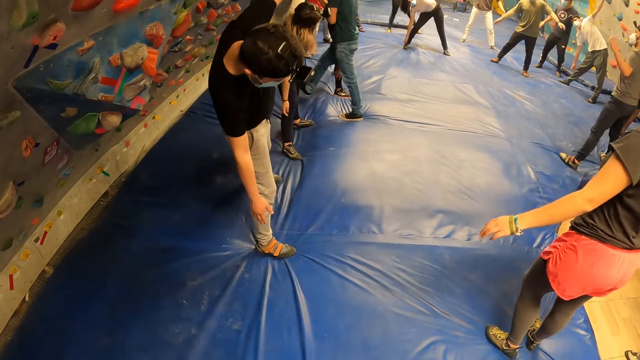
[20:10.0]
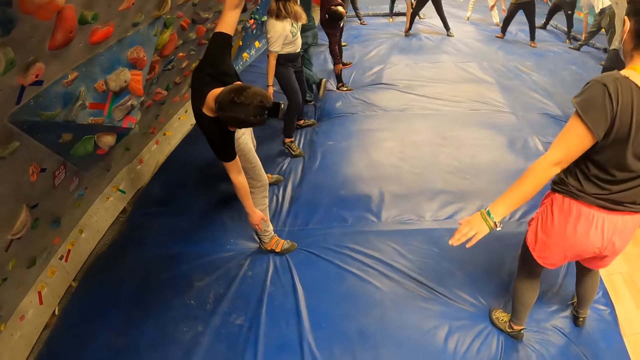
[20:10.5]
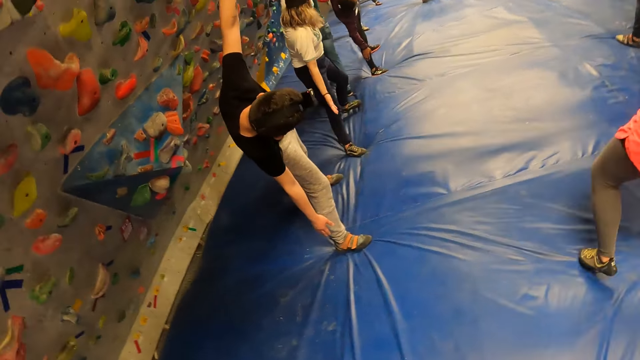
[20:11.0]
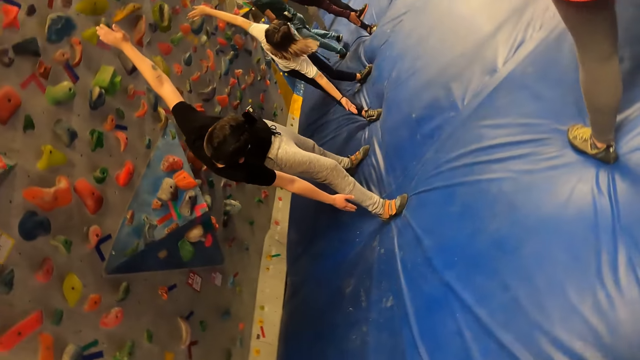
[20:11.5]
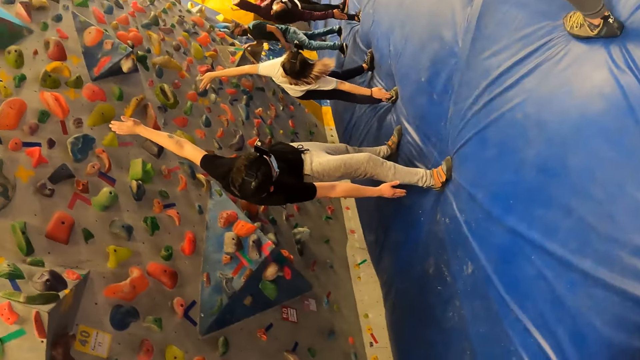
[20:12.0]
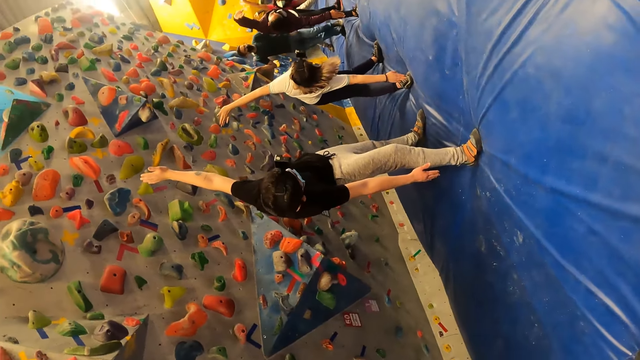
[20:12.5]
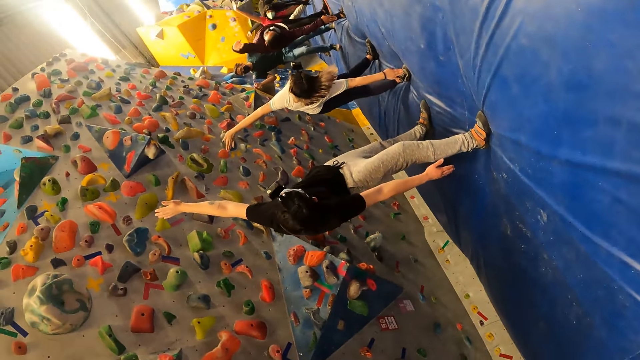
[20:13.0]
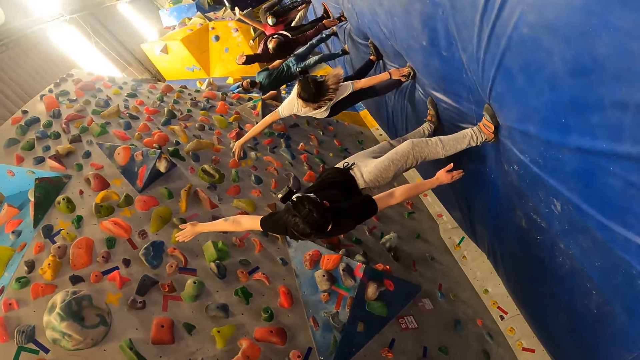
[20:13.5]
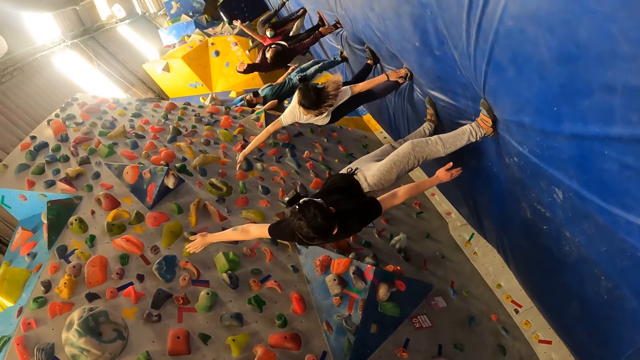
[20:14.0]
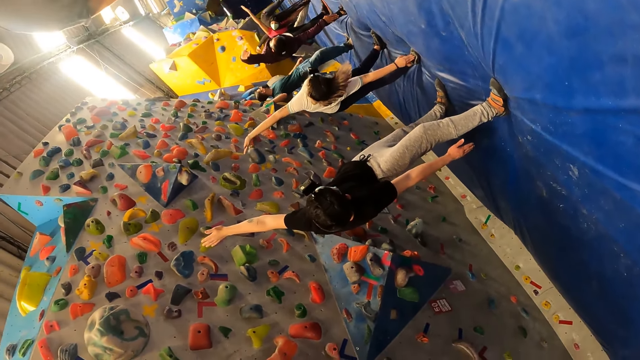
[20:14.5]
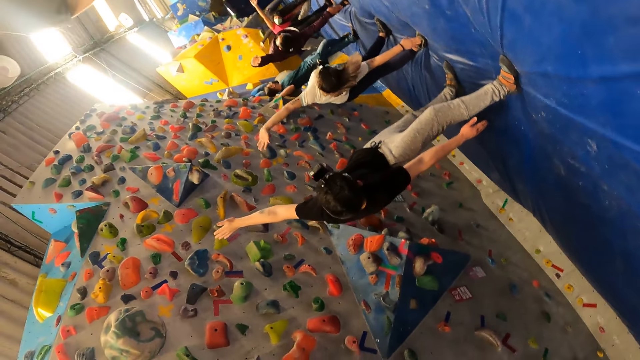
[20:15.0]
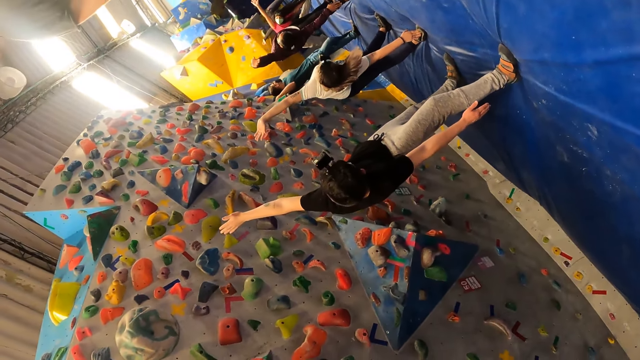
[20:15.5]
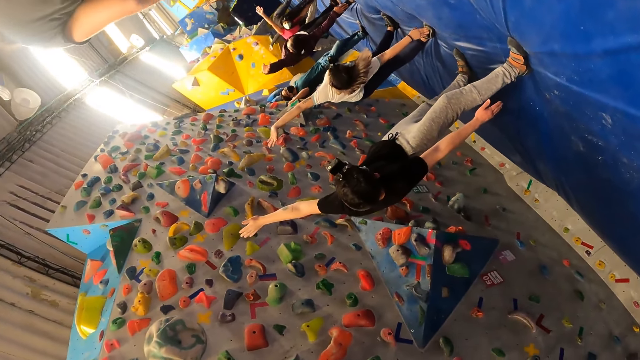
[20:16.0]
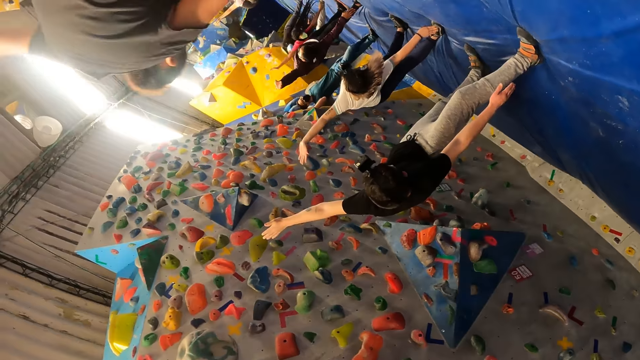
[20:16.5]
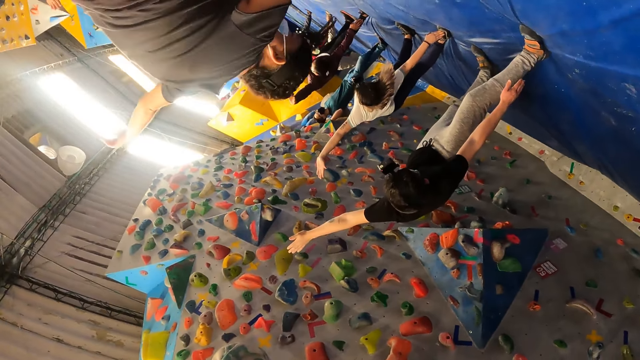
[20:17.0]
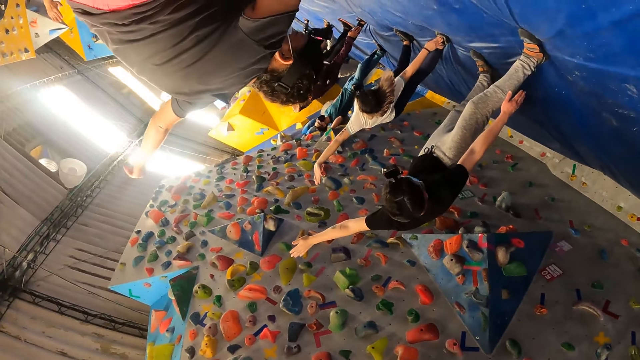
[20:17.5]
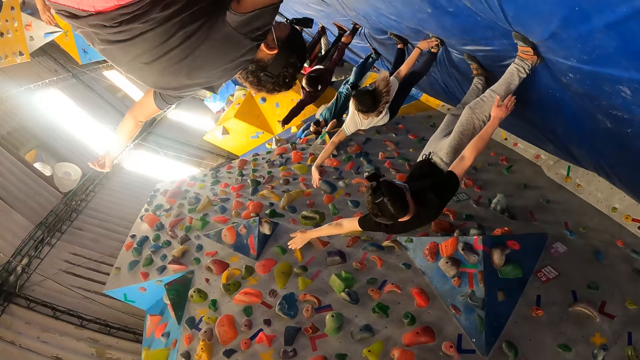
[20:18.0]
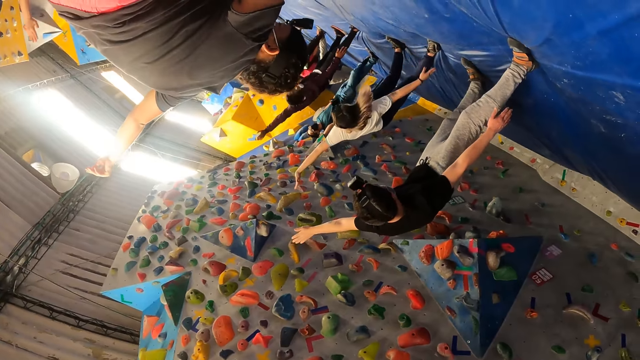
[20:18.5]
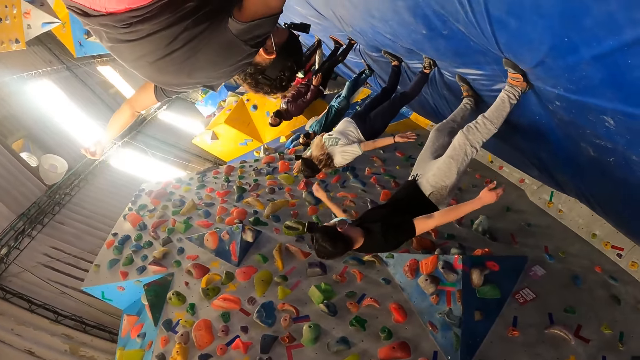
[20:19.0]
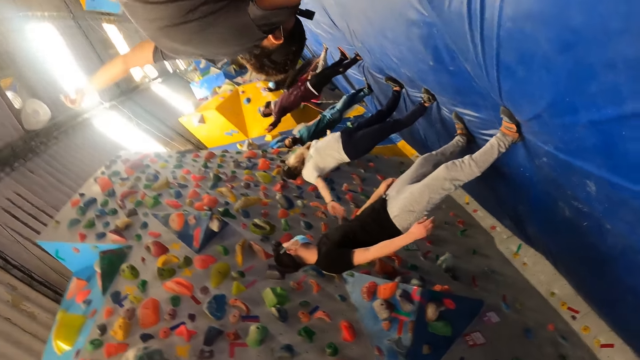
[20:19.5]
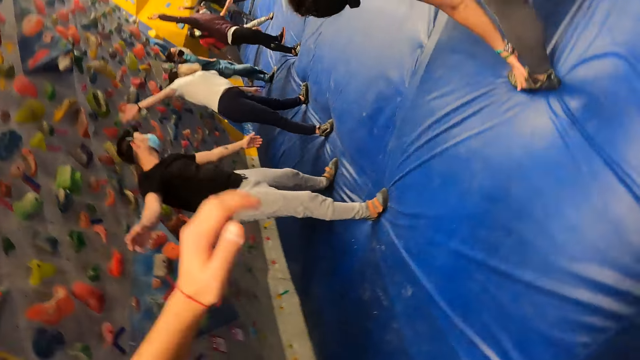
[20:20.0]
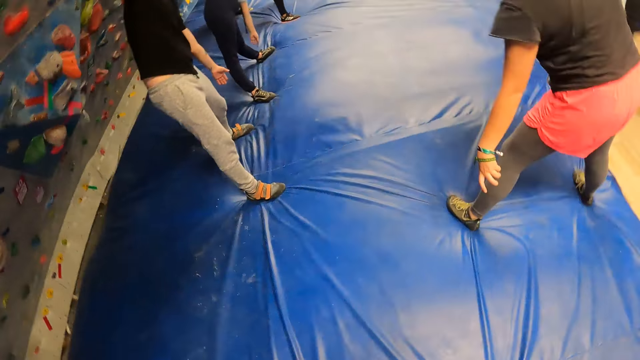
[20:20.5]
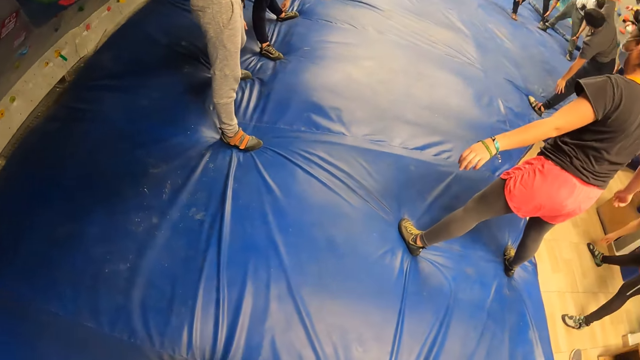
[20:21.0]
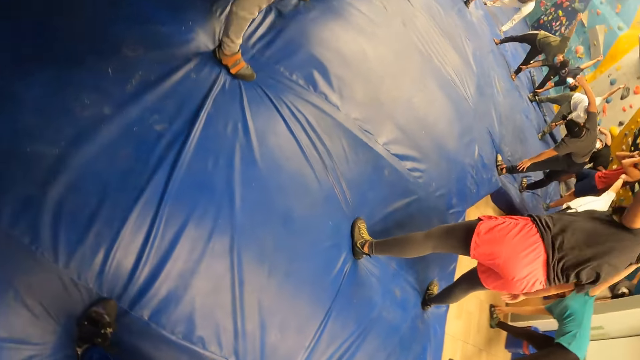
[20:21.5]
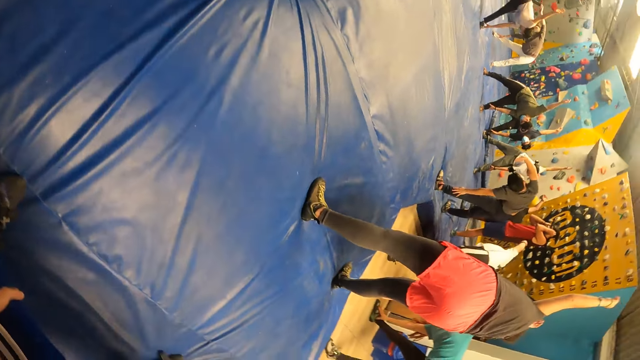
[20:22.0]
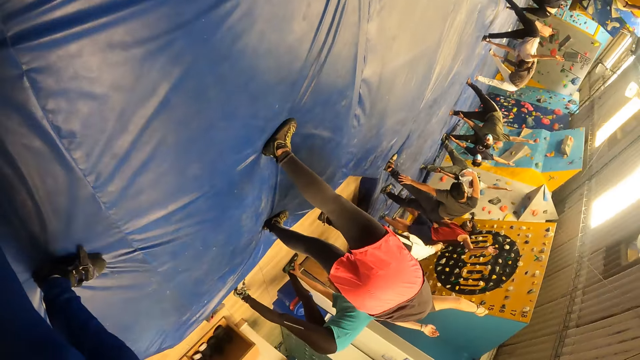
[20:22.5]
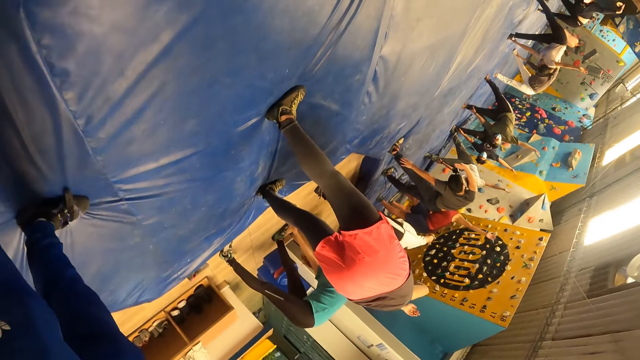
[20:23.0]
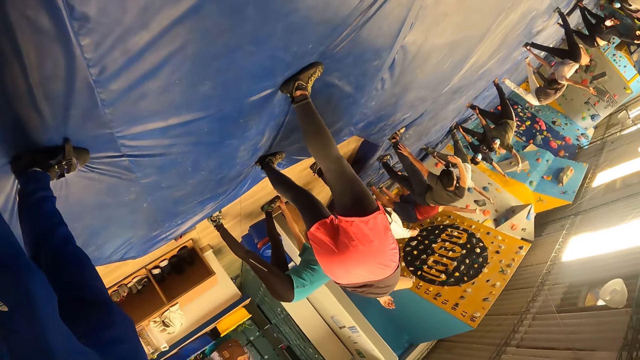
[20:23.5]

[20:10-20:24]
The camera wearer bends right. They bend left.

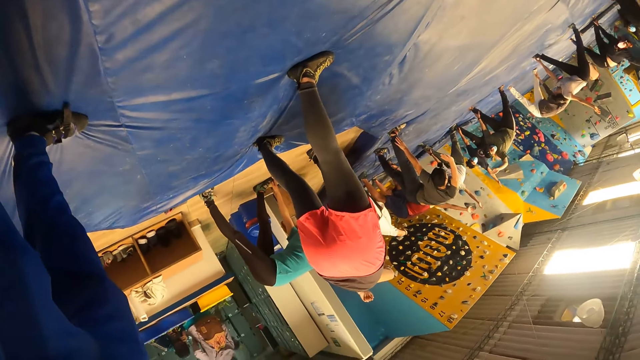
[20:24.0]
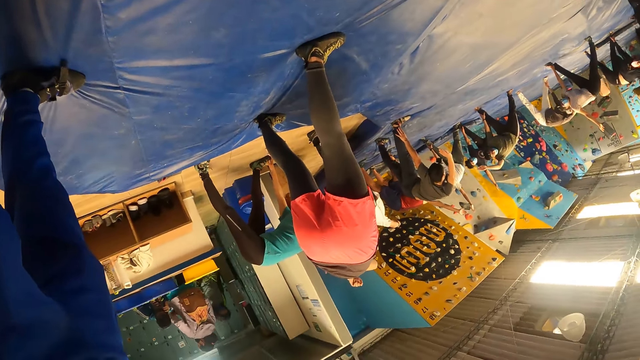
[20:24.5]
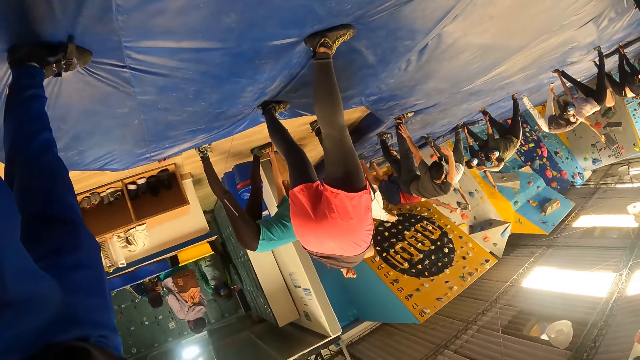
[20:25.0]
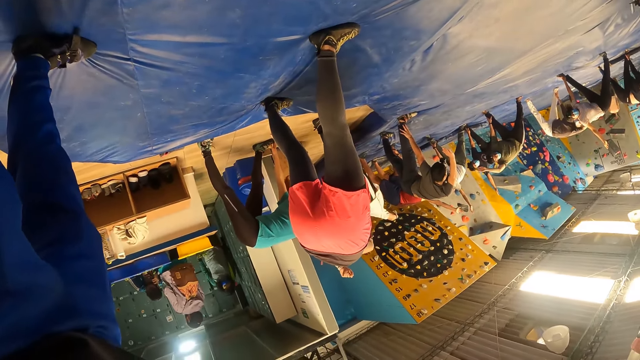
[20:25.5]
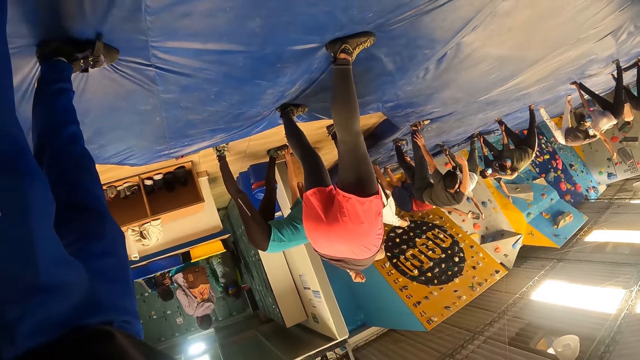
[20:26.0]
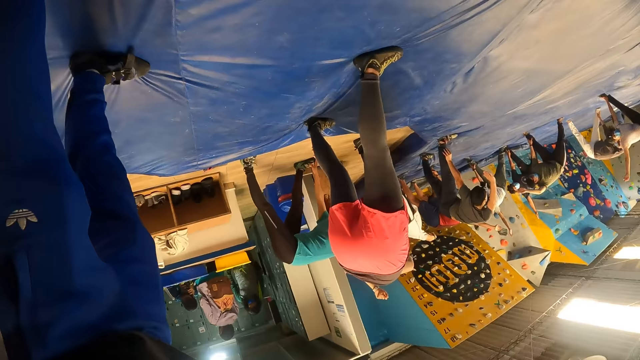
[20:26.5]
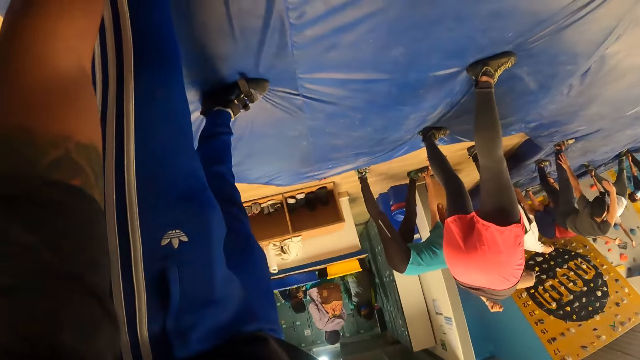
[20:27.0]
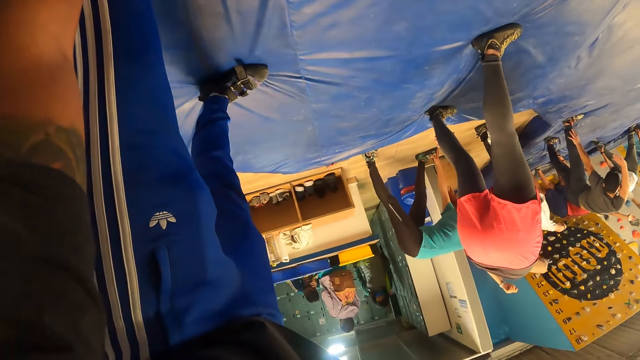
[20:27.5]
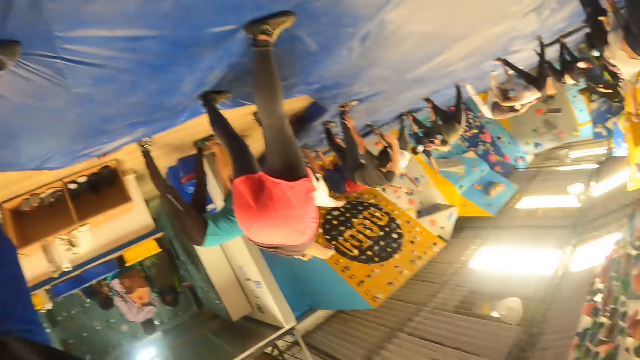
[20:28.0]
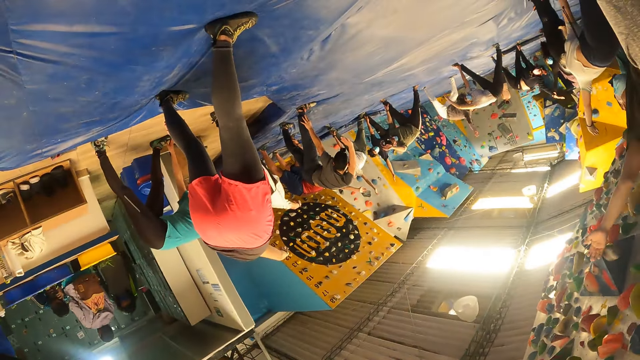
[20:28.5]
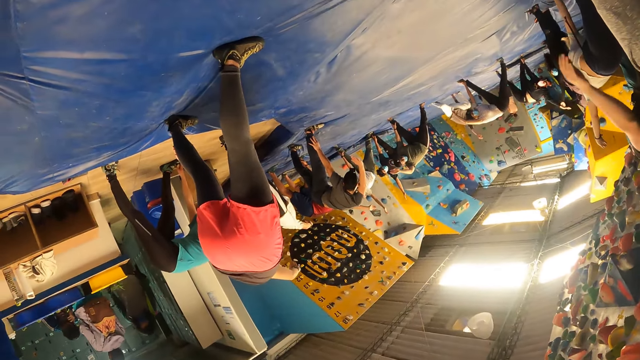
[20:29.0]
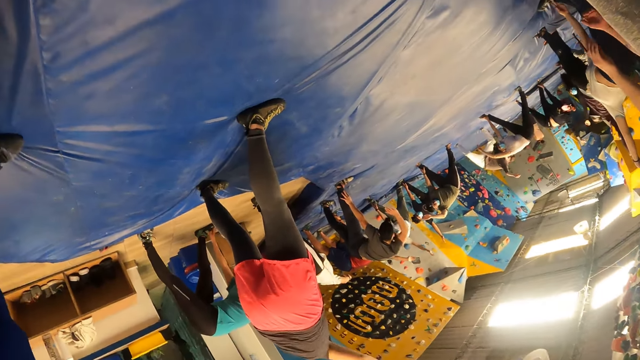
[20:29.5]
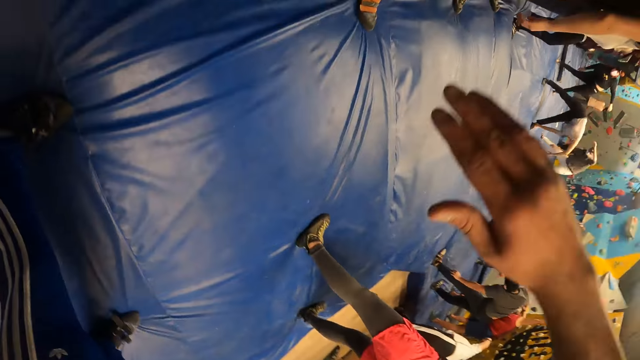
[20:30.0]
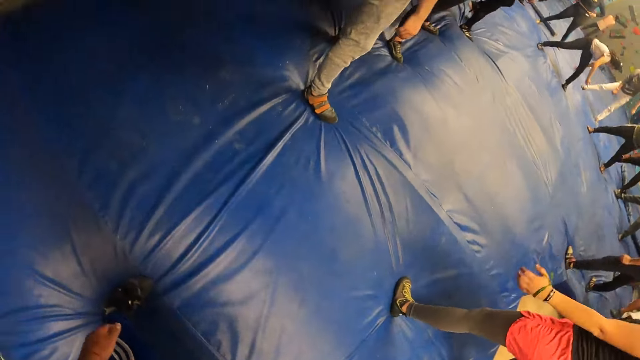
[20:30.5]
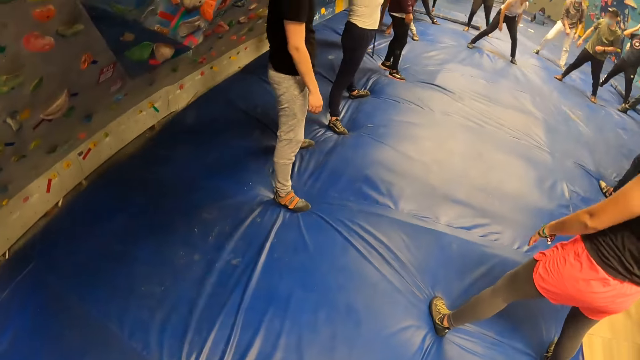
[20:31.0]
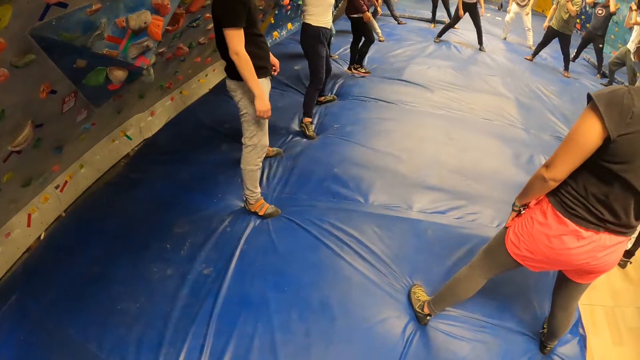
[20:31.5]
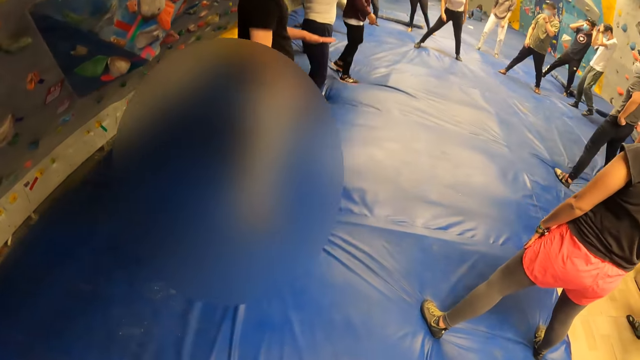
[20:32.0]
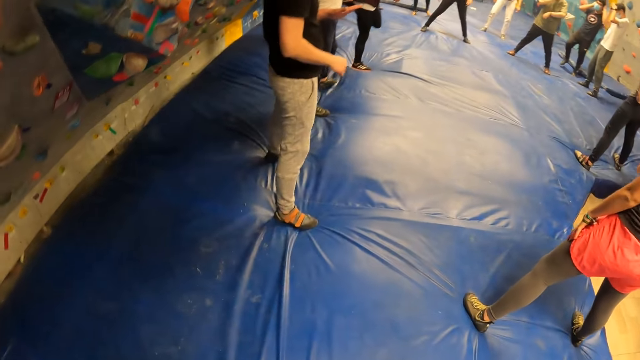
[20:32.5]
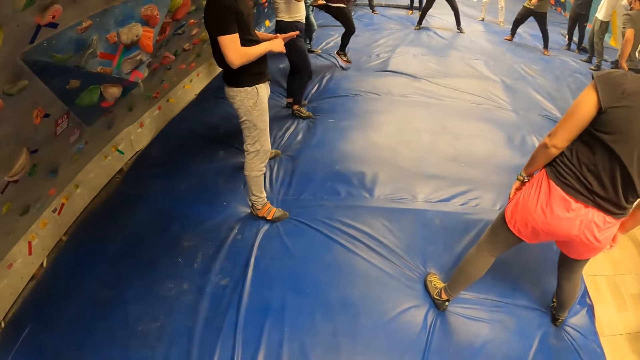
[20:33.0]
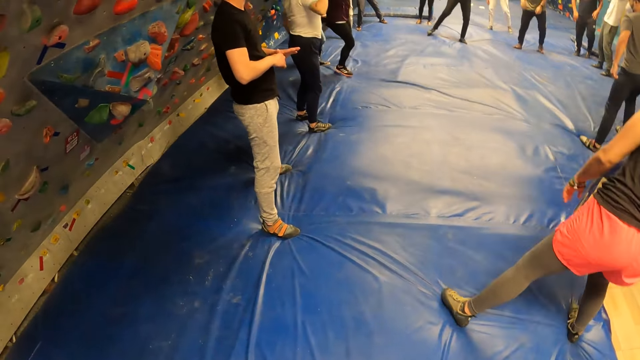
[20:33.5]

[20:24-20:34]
The camera wearer stands upright.
